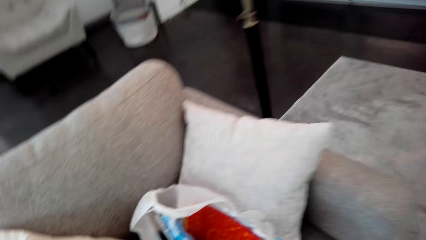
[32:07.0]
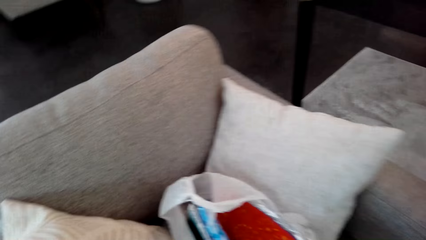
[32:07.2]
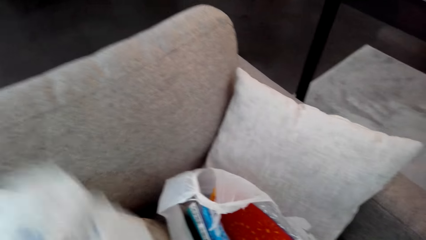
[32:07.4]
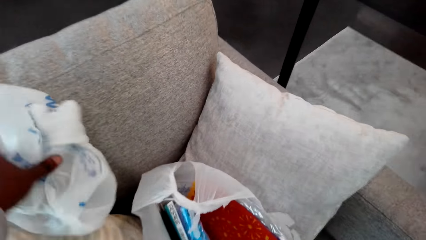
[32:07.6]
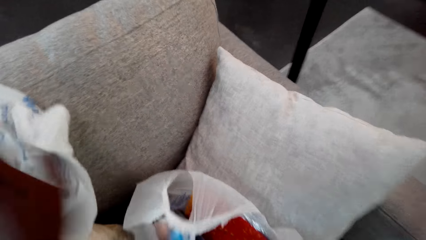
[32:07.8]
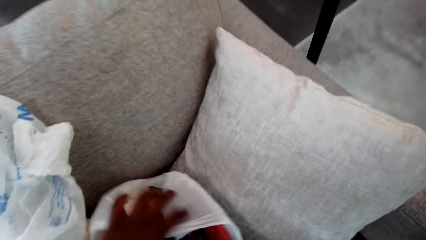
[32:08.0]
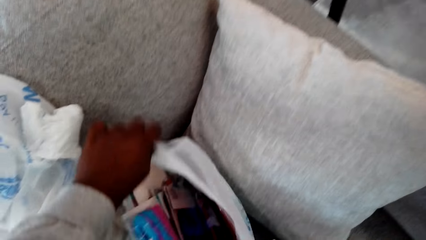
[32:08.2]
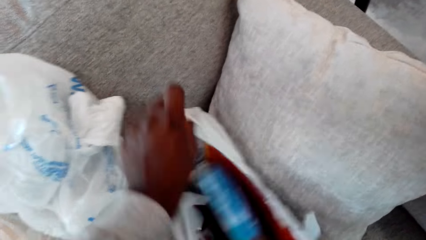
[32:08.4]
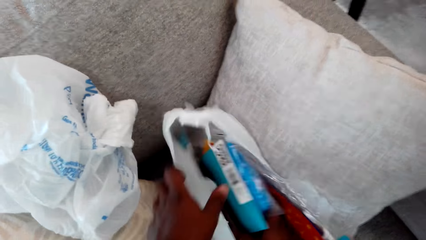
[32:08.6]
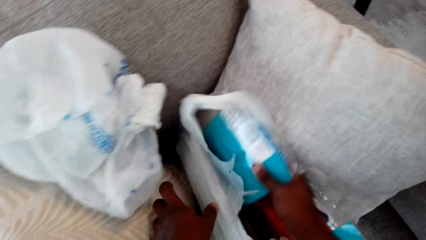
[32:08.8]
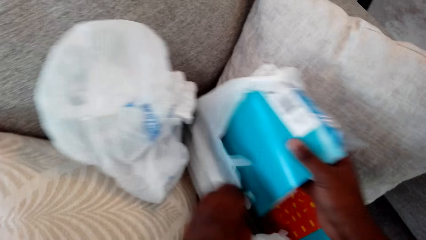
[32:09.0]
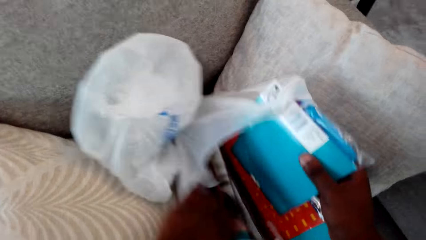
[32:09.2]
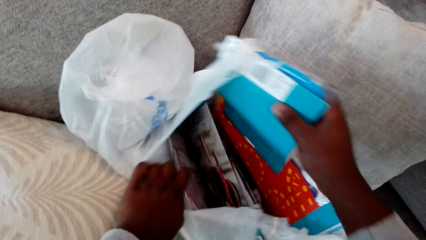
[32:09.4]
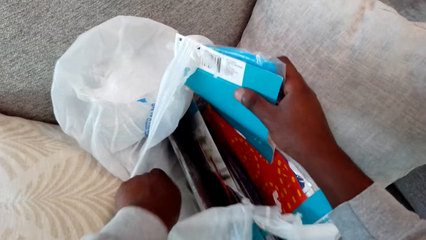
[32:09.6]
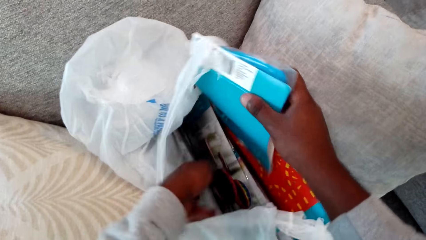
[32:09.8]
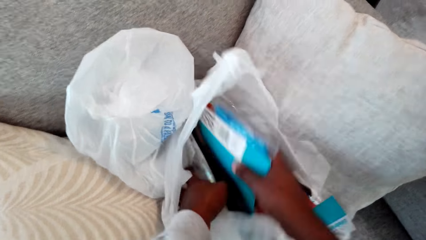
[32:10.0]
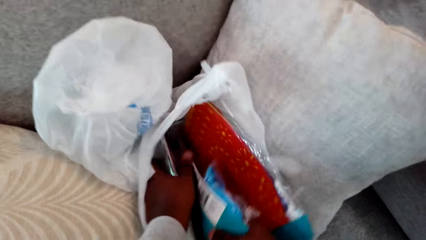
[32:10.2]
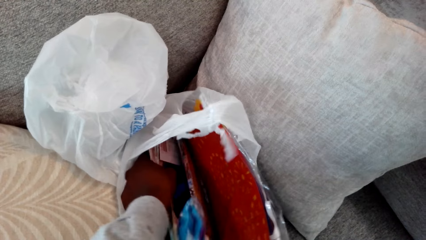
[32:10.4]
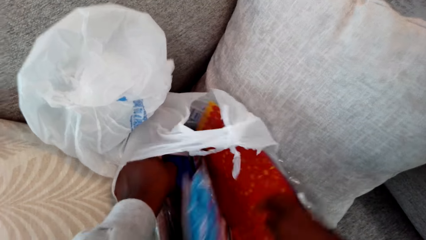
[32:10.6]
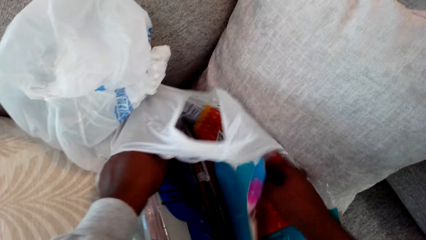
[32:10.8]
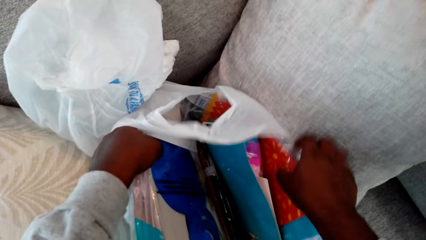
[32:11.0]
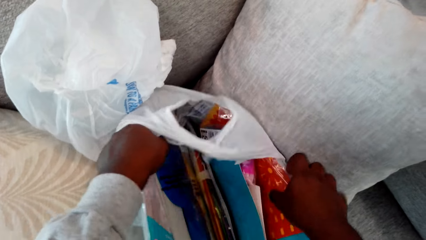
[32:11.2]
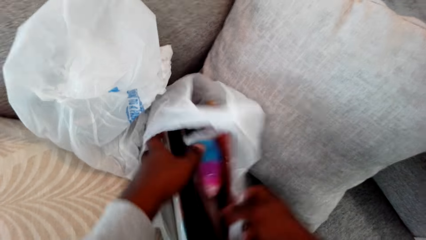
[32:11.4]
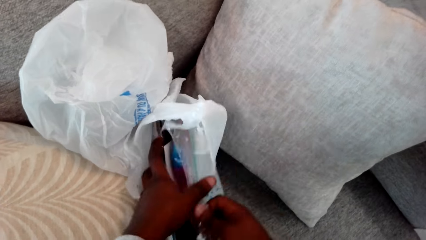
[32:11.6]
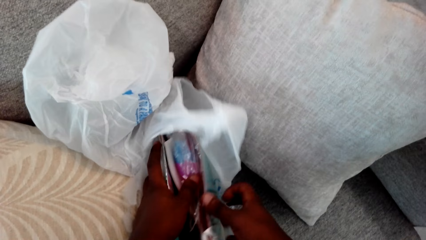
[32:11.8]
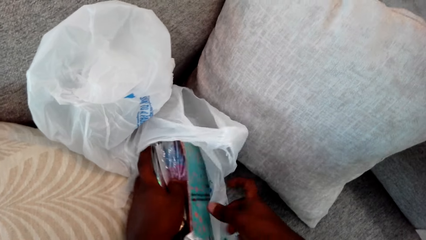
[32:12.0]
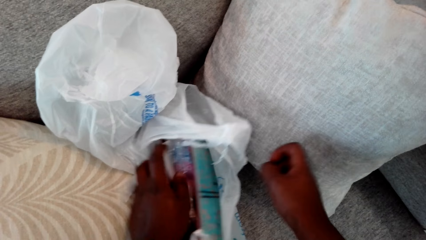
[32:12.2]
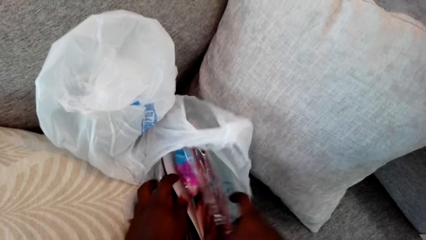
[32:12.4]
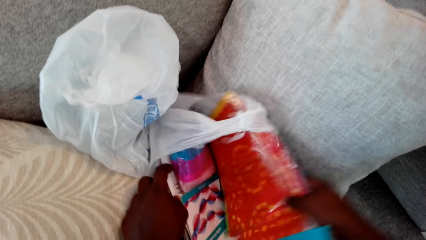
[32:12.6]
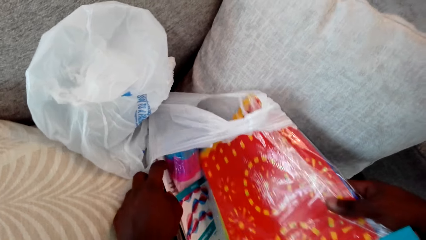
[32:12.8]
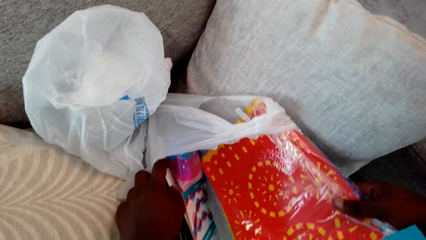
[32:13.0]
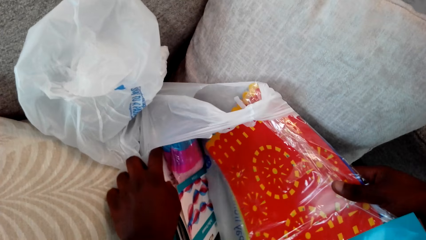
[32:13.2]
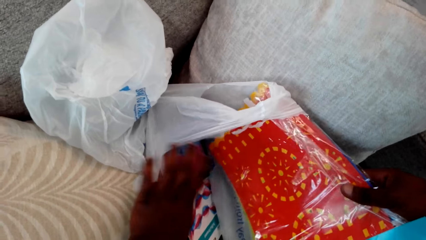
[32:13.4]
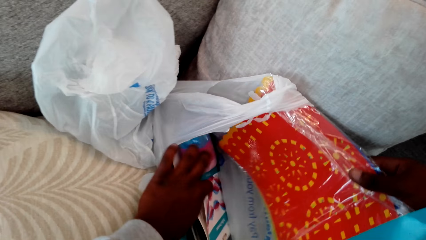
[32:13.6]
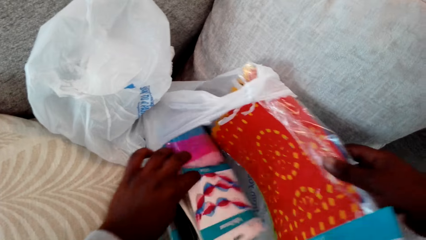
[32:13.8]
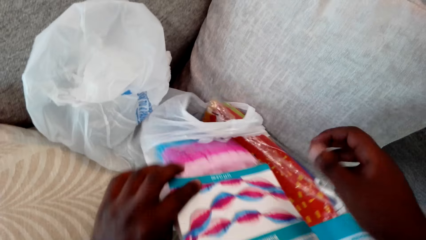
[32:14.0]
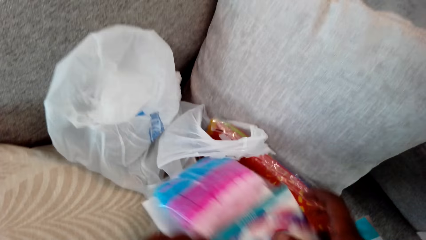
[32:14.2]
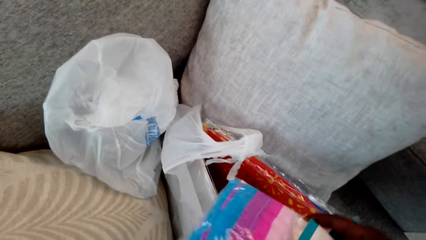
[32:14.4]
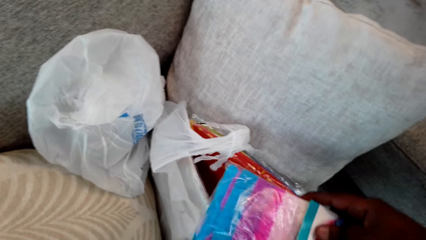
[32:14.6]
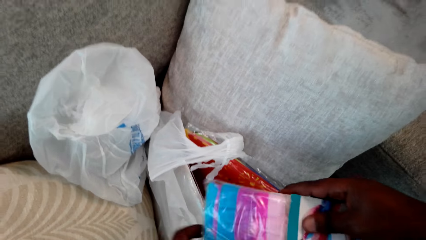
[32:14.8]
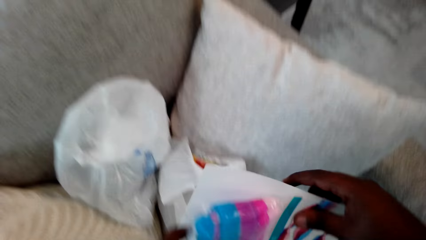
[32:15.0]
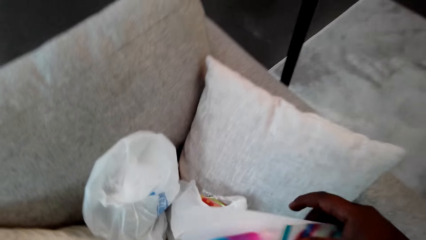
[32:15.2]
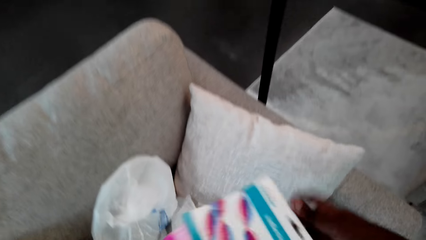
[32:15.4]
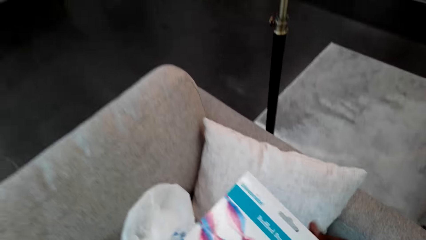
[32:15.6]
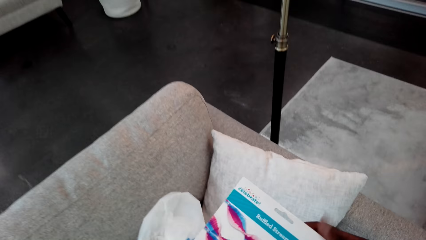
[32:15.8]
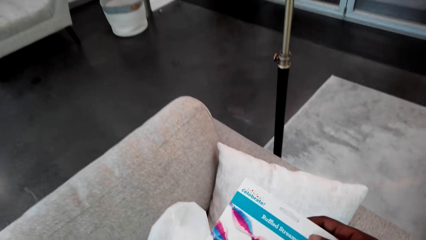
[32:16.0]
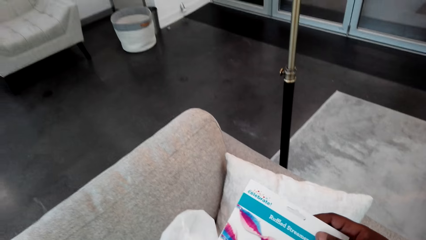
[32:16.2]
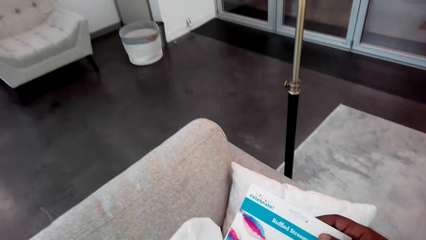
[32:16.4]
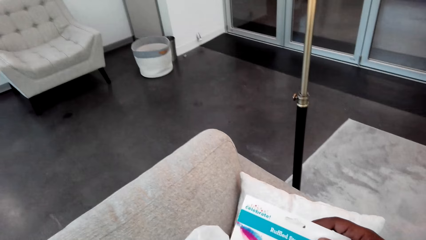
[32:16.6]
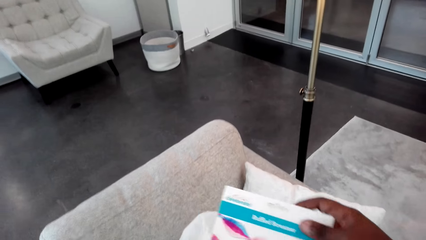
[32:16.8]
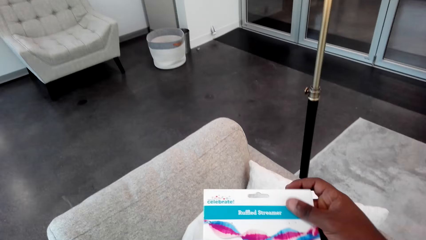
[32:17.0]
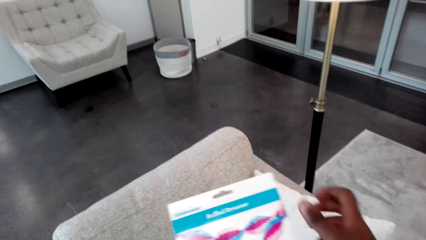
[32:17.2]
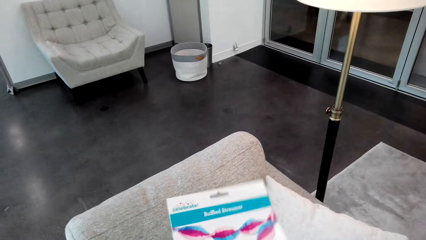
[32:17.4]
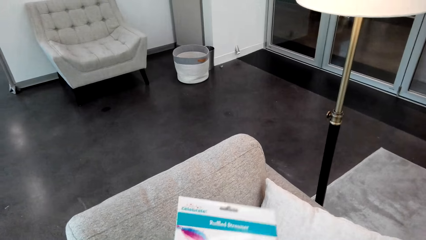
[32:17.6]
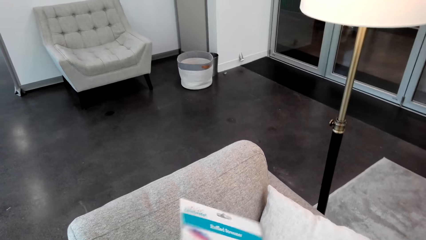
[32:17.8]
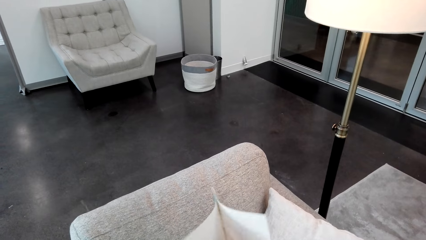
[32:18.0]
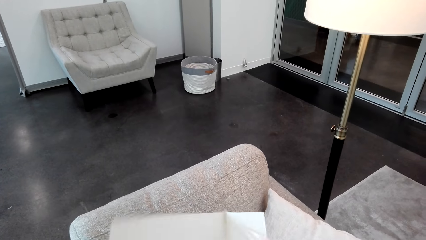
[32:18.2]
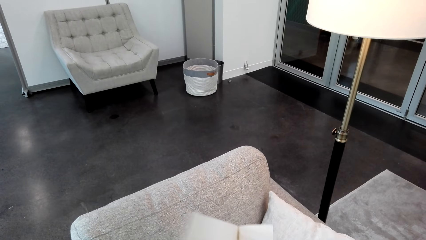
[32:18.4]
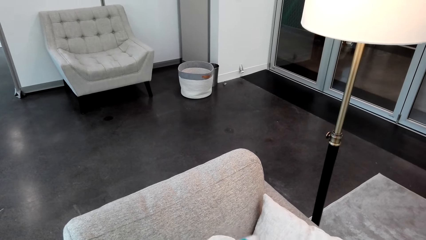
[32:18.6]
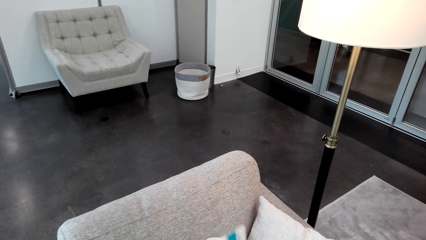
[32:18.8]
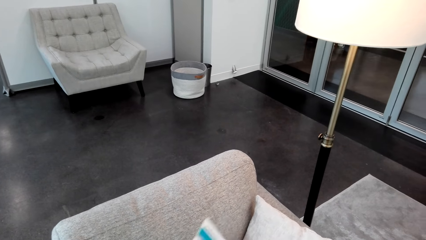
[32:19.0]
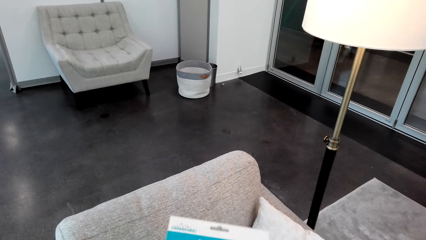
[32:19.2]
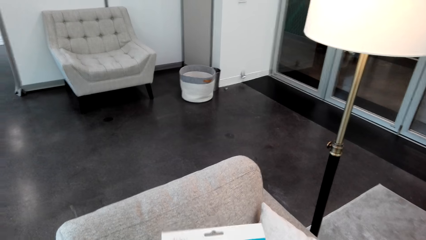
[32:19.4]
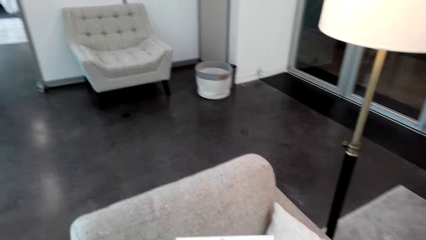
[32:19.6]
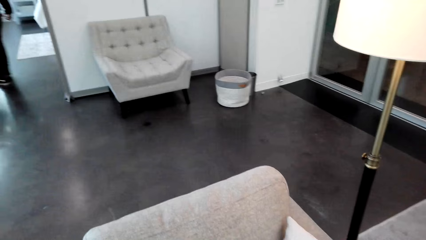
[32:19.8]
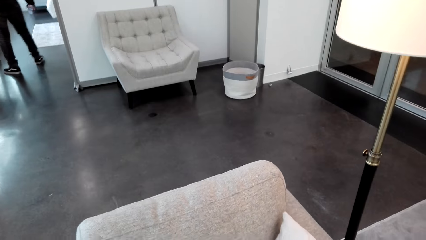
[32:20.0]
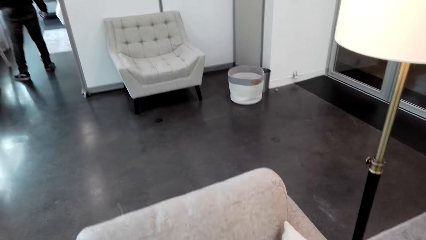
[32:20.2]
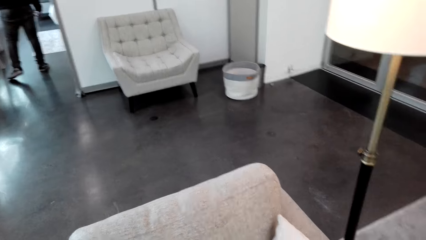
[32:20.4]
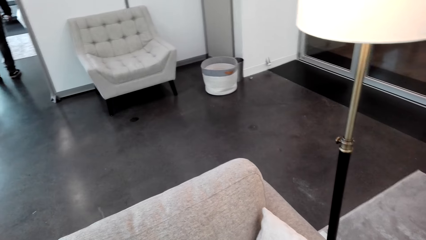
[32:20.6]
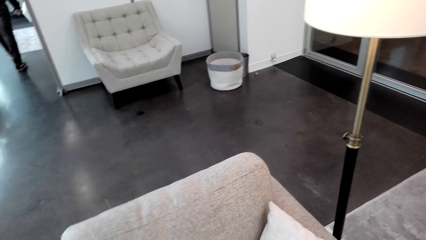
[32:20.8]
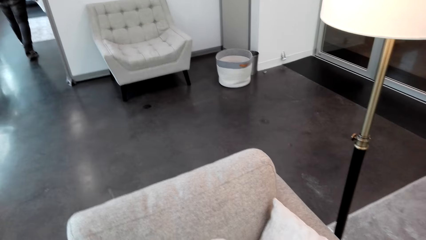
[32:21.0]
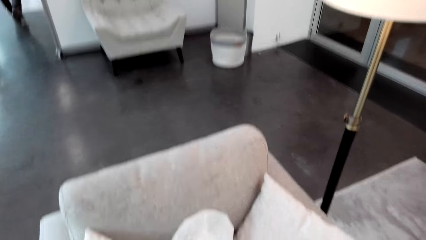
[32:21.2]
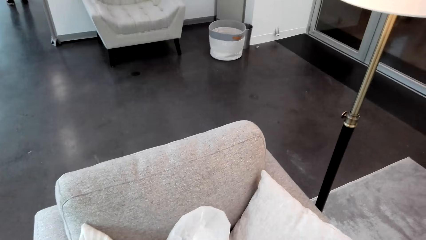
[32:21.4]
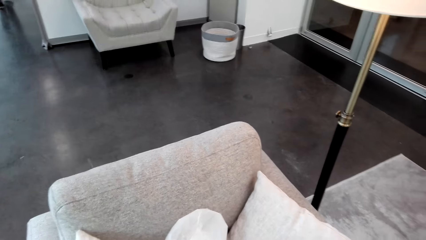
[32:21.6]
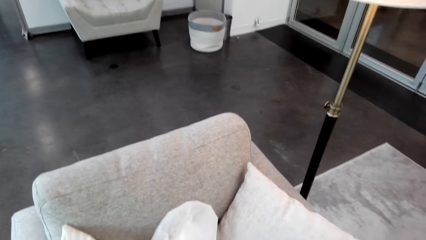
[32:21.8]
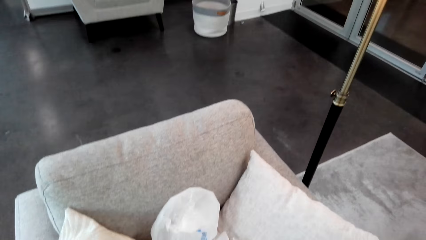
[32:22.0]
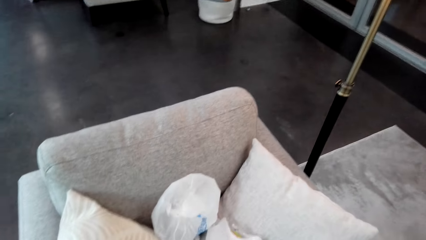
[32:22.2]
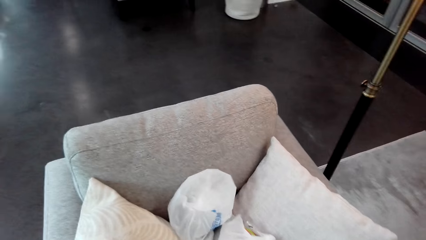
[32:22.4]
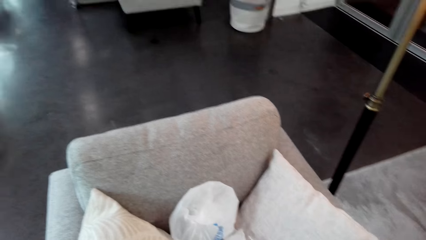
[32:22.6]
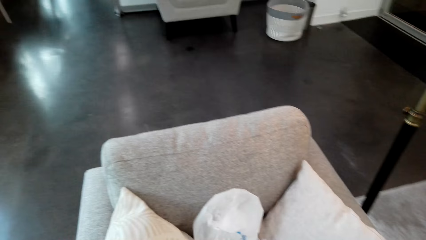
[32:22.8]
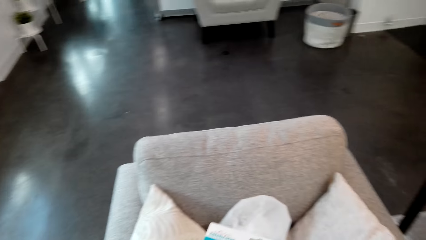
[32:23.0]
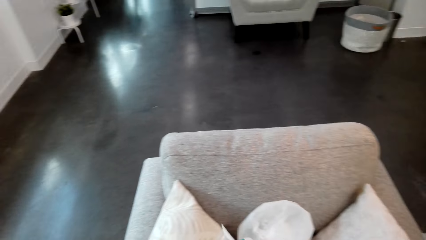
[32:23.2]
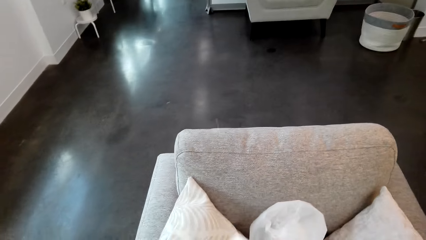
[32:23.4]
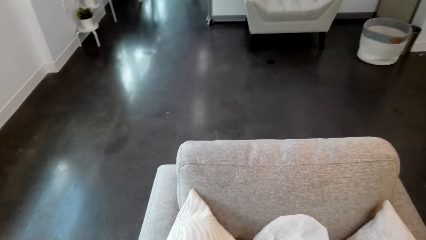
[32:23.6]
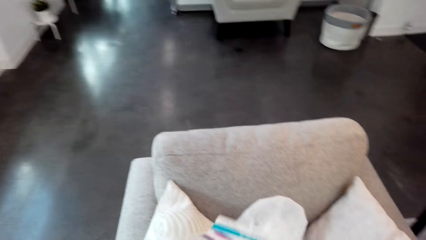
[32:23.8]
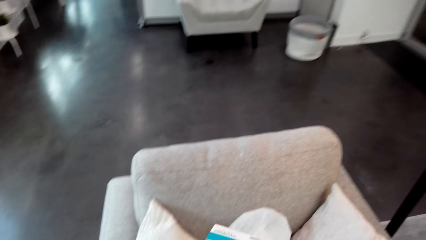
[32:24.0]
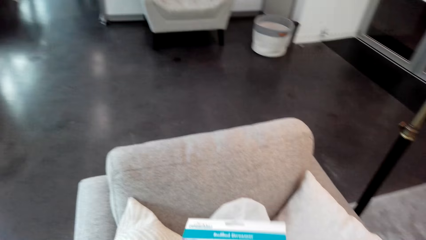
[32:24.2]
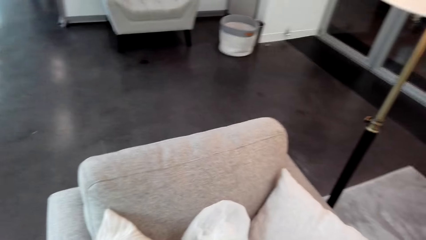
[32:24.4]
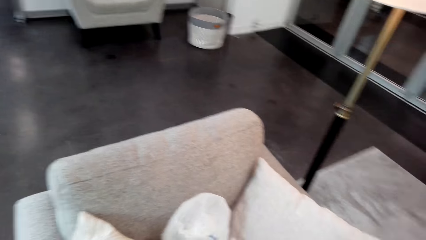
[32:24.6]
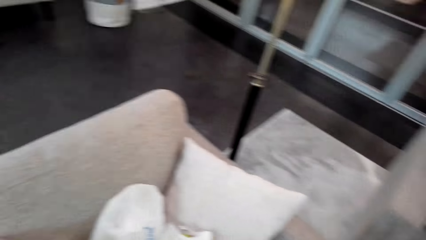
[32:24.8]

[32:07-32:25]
The camera wearer puts polythene paper on the sofa. They select books from the polythene. They pick up more decors from the polythene bag. They peruse a book.
